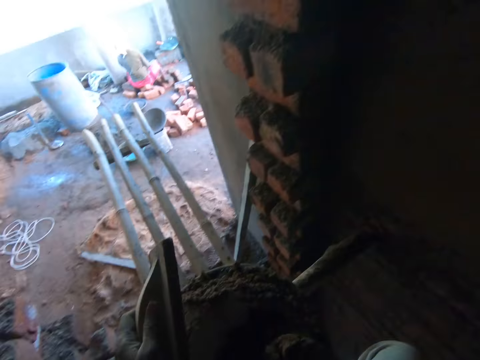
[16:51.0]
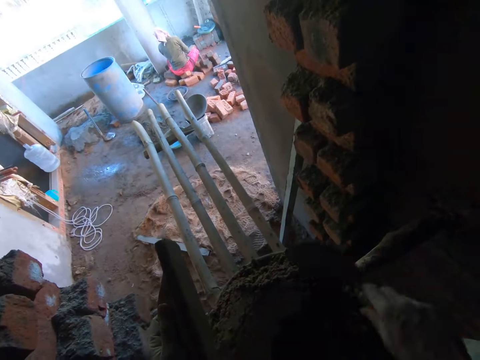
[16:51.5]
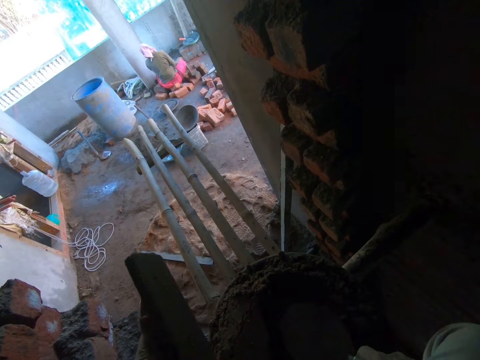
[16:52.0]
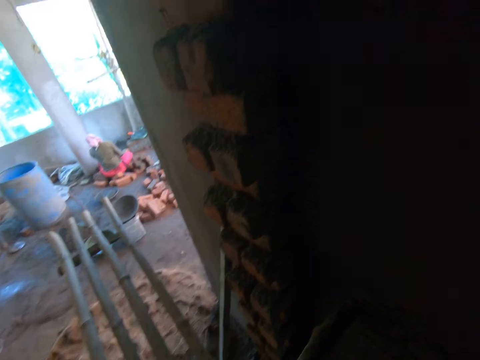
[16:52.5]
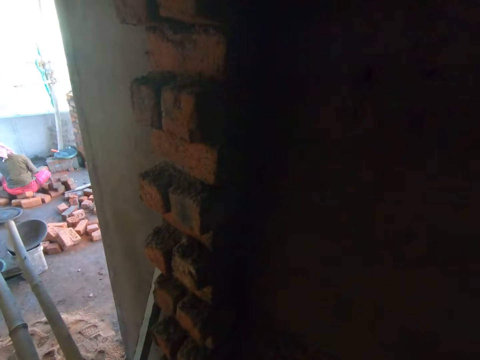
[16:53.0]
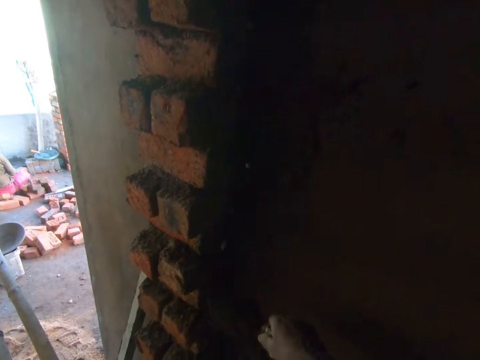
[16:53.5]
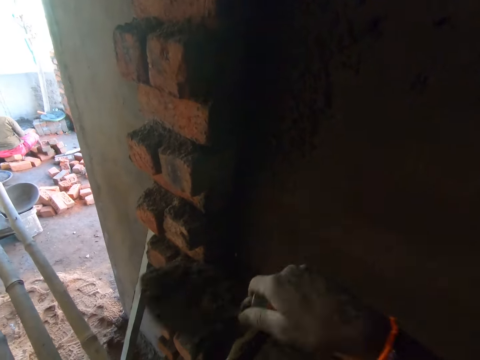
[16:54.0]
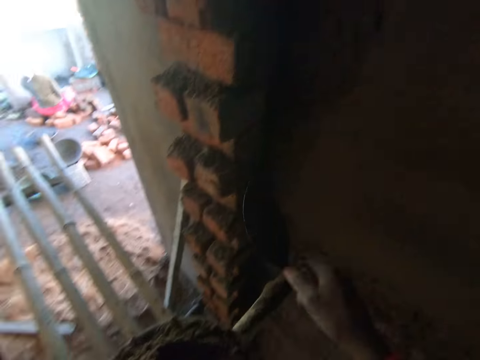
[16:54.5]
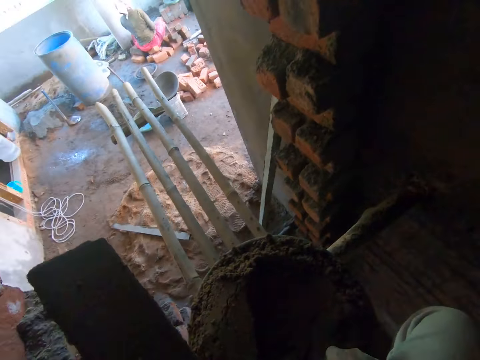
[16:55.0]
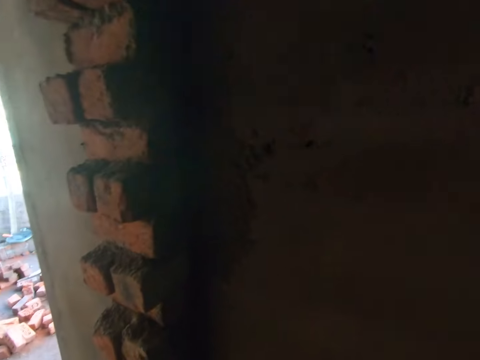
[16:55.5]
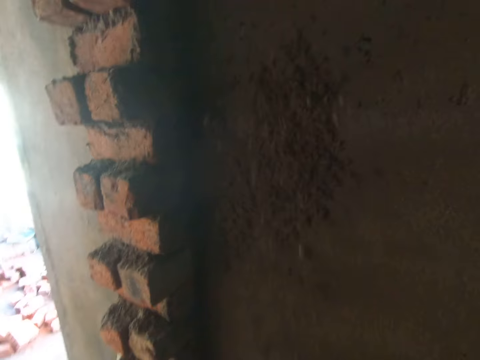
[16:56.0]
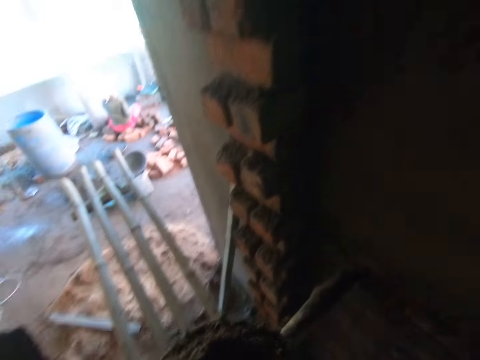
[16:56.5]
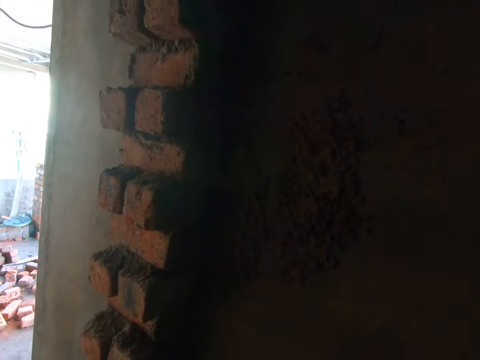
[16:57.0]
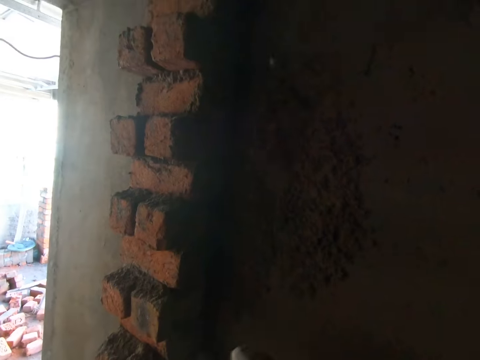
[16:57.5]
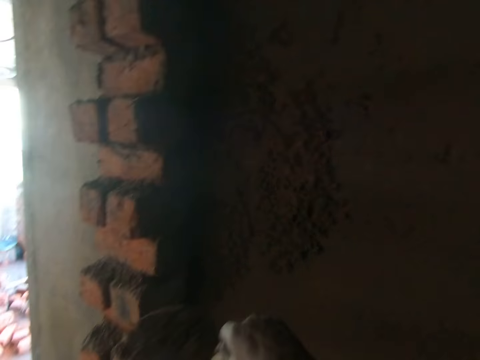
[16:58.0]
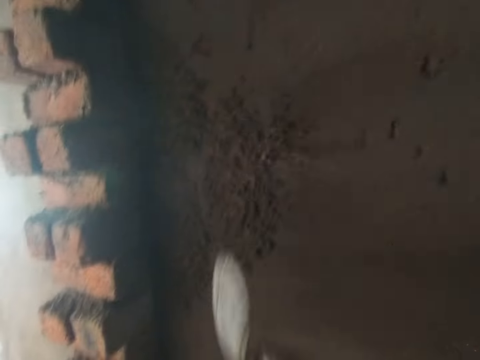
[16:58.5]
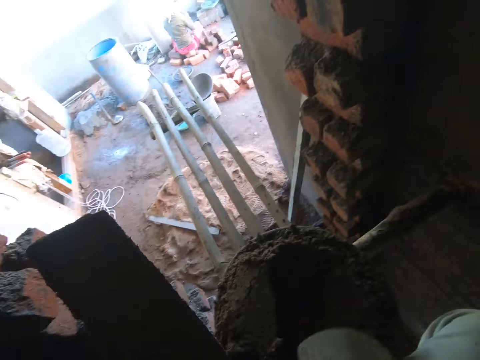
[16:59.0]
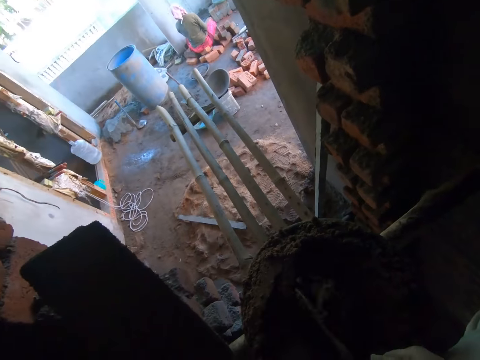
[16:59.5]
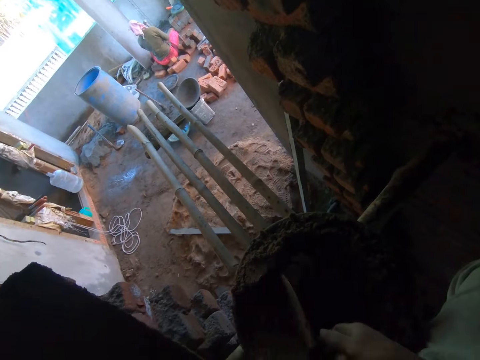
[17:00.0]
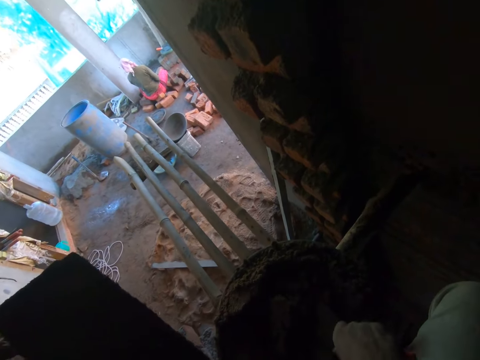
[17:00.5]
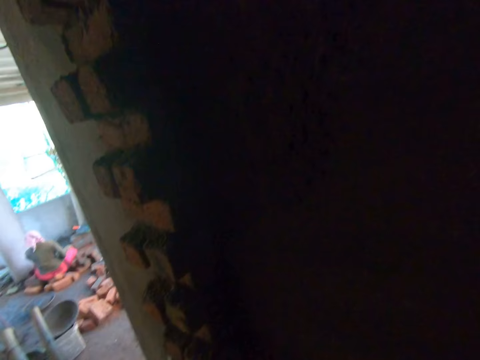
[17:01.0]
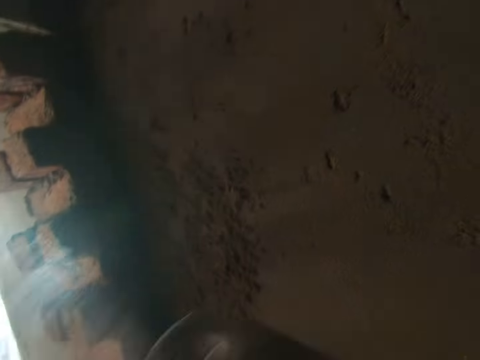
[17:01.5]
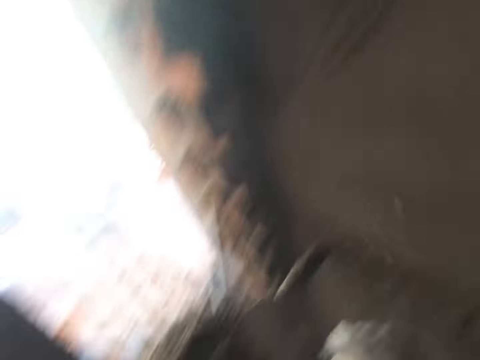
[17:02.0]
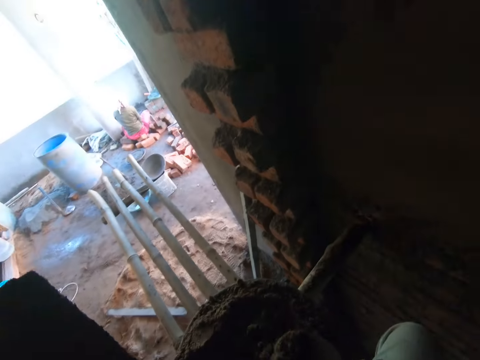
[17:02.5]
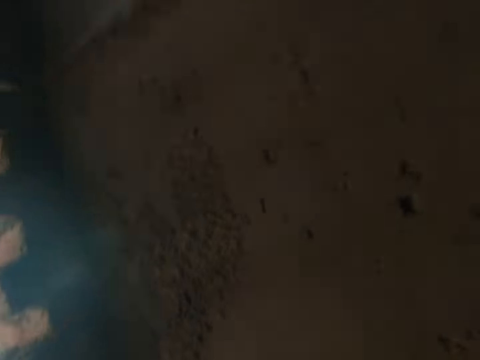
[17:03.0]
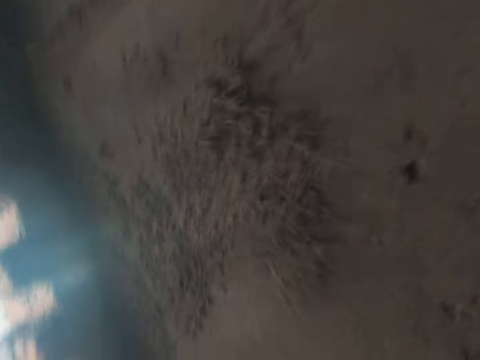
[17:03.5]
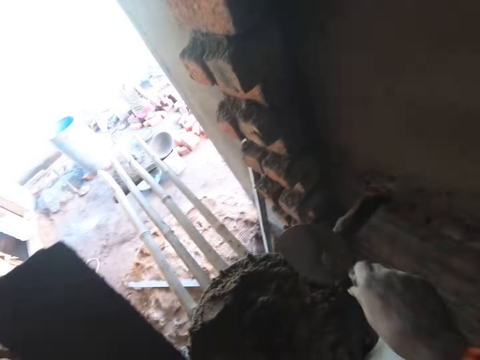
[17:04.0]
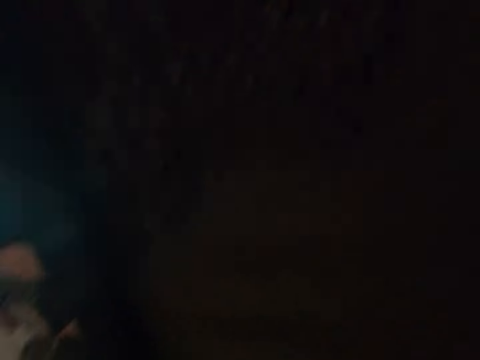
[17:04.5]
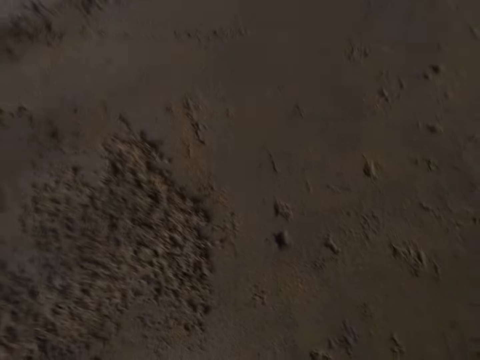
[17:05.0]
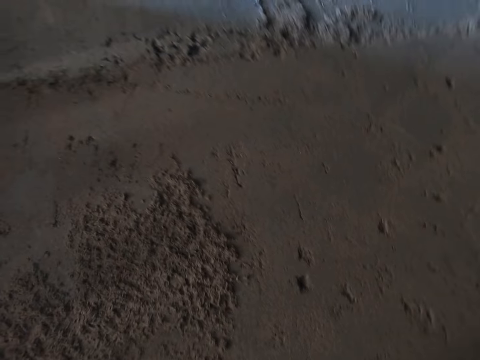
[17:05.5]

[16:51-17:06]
The camera wearer scoops mortar with the trowel in the pan on the scaffold with his right hand. He stirs cement with a cement spoon. He throws the mortar in the trowel on the wall. He scoops mortar from the pan on the scaffold with the trowel in his right hand. He throws the mortar in the trowel on the wall. He scoops mortar from the pan on the scaffold with the trowel in his right hand. He throws the mortar in the trowel on the wall. He scoops mortar from the pan on the scaffold with the trowel in his right hand. He throws the mortar in the trowel on the wall. He scoops mortar from the pan on the scaffold with the trowel in his right hand. He throws the mortar in the trowel on the wall. He scoops mortar from the pan on the scaffold with the trowel in his right hand.

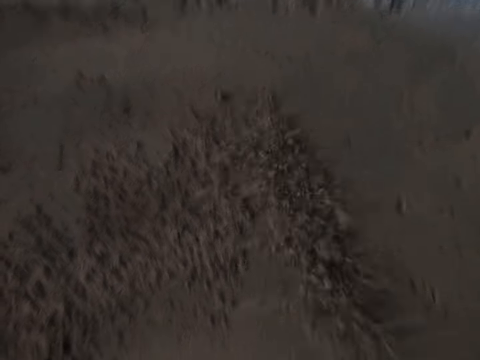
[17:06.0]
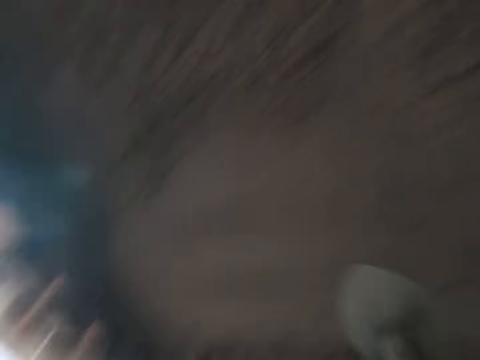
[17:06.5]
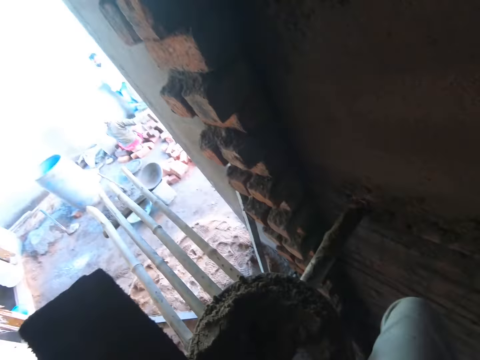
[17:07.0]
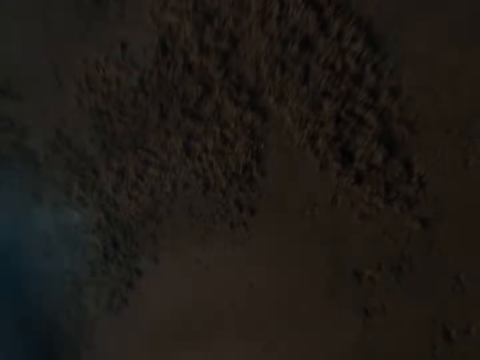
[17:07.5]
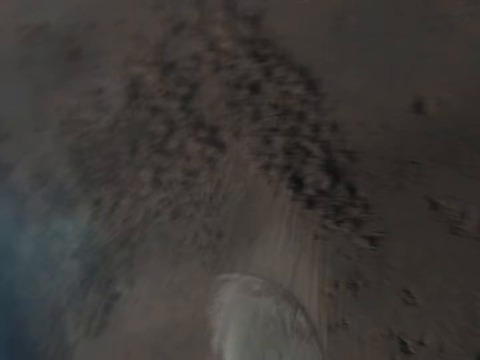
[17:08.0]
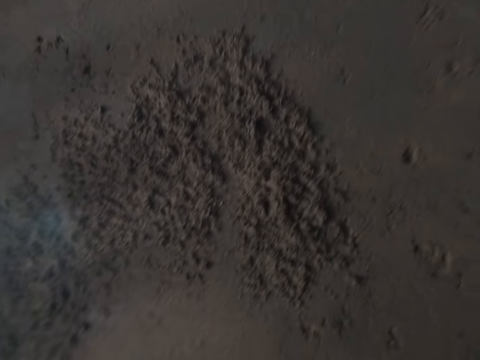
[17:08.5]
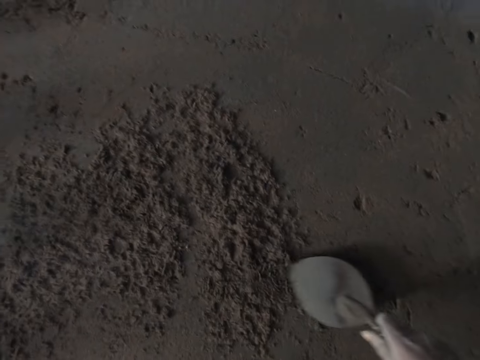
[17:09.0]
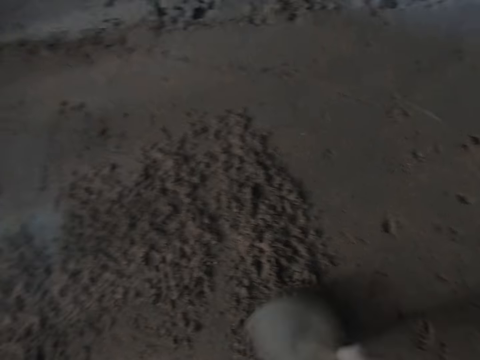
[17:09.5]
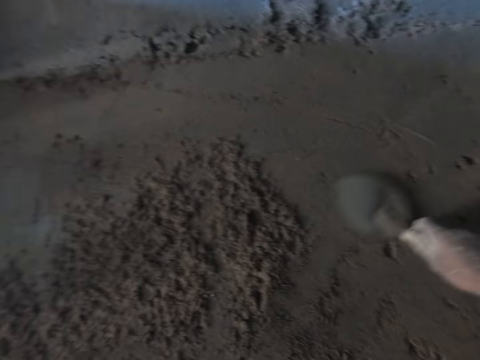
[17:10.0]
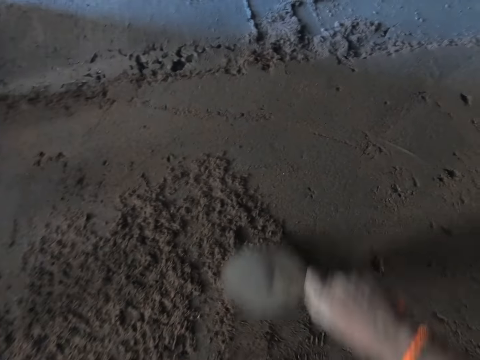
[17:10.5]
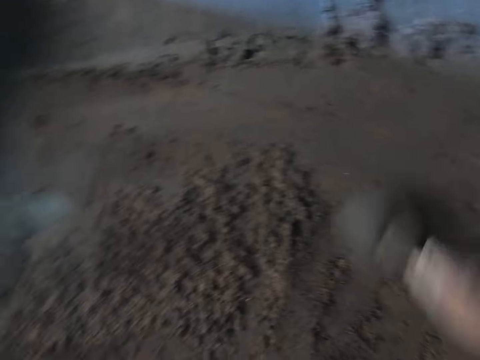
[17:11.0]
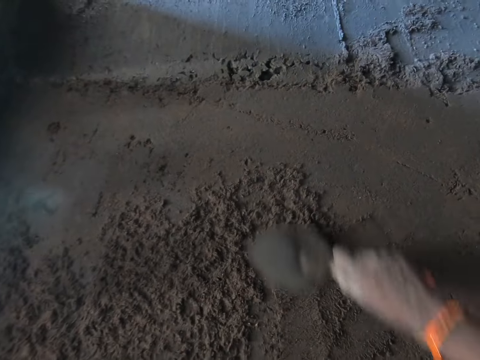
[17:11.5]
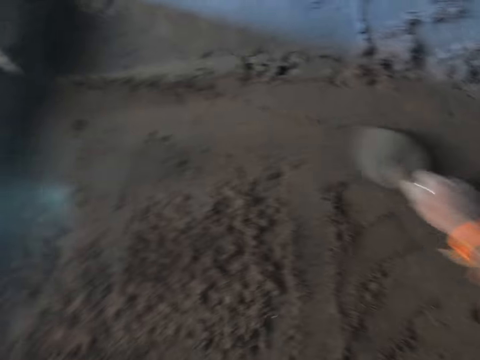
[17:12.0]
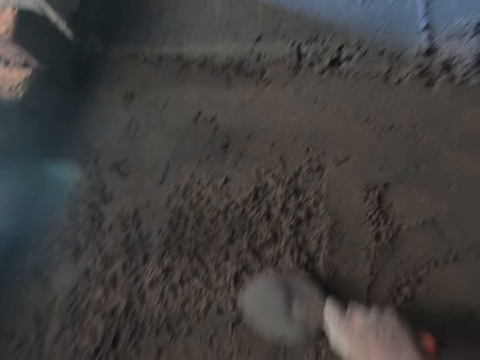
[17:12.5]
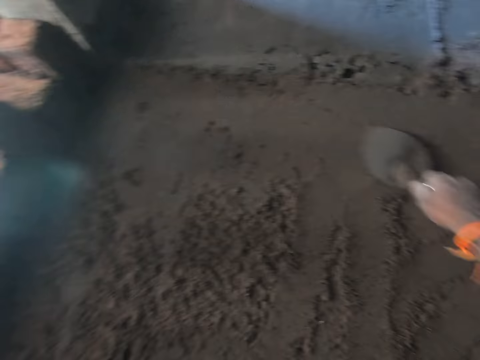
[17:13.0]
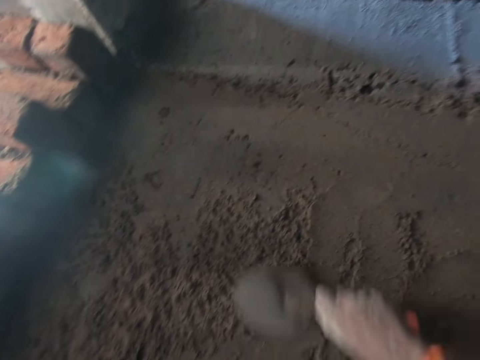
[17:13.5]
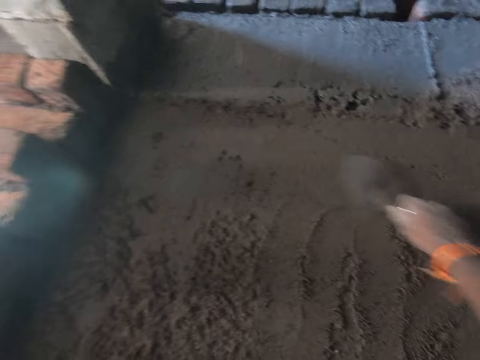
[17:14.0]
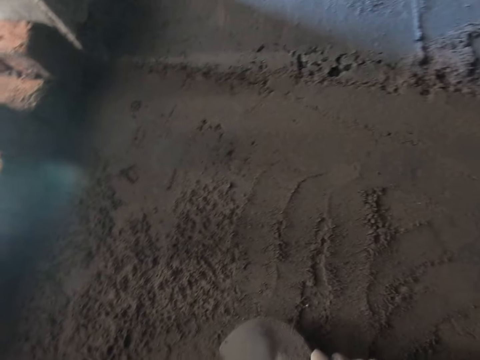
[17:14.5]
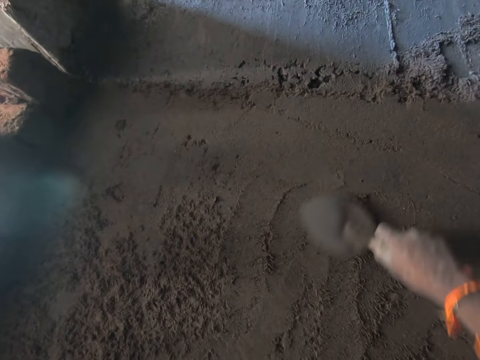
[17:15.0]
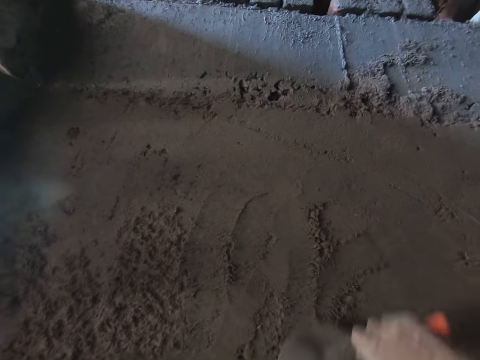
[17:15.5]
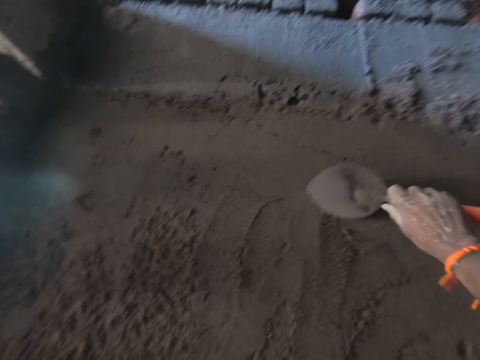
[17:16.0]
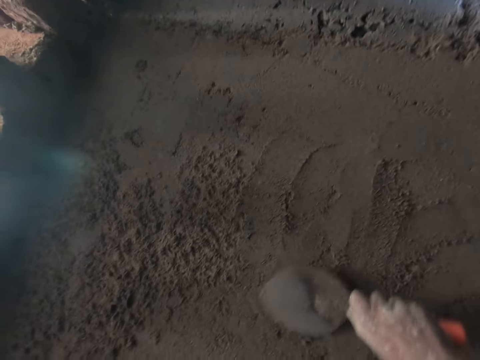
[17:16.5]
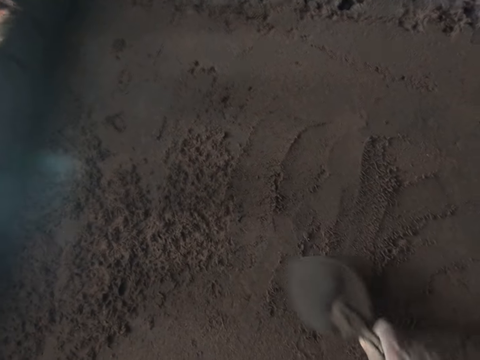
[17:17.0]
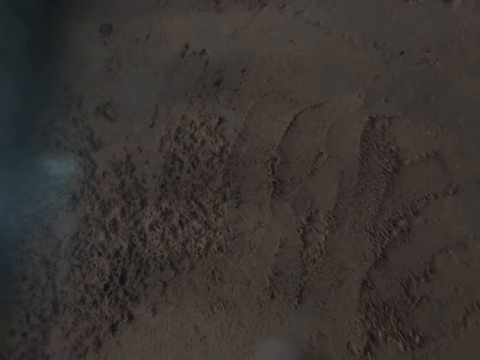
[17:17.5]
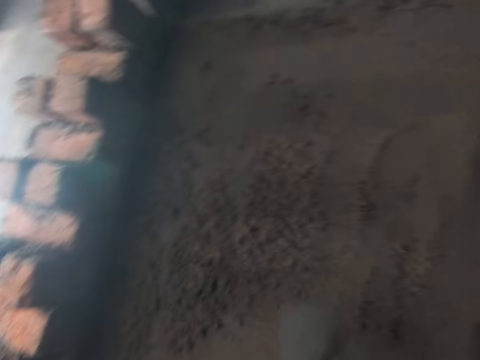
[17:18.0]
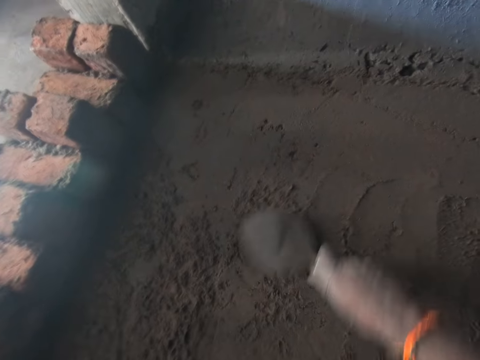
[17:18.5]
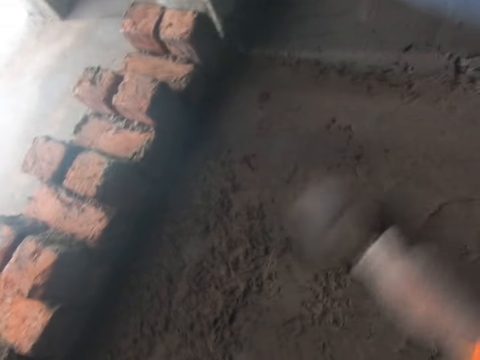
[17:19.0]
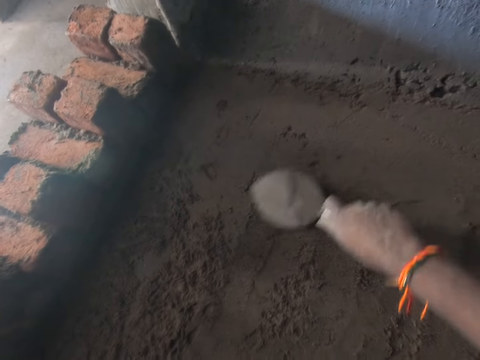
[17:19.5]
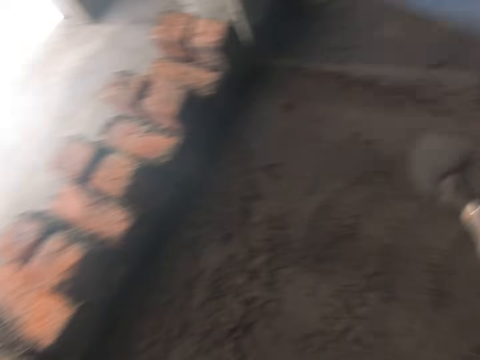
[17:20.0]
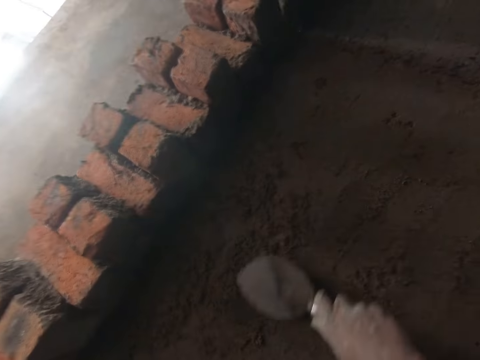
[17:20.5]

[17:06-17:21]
The camera wearer throws the mortar in the trowel on the wall. He scoops mortar from the pan on the scaffold with the trowel in his right hand. He throws the mortar in the trowel on the wall. He smoothens the mortar on the wall with the trowel in his right hand.
